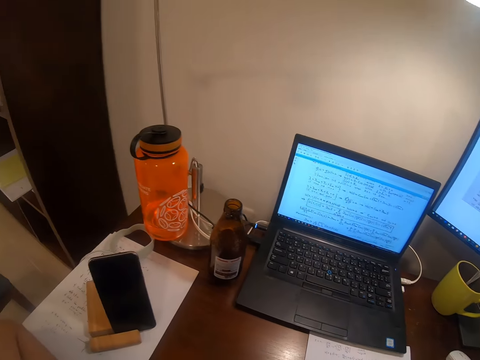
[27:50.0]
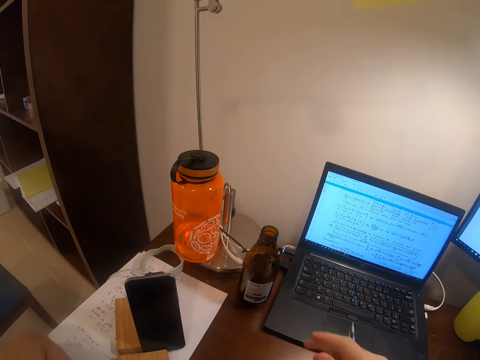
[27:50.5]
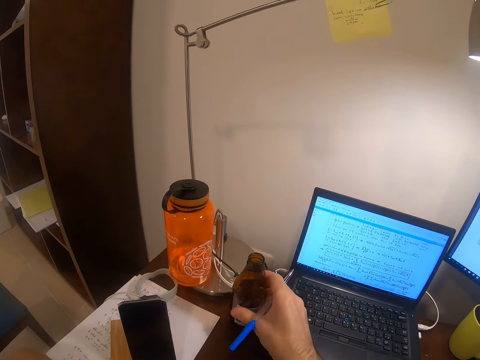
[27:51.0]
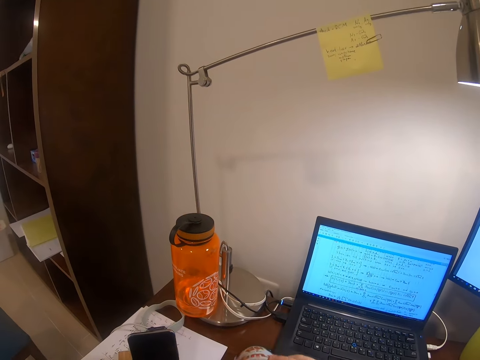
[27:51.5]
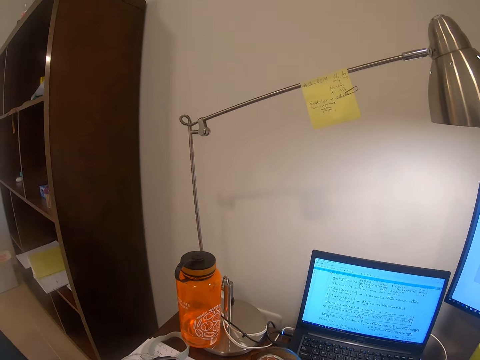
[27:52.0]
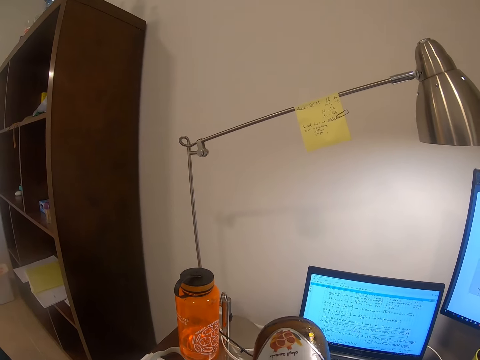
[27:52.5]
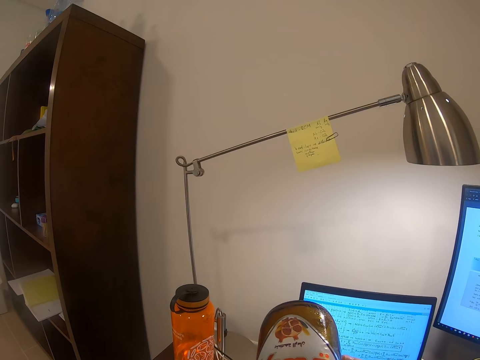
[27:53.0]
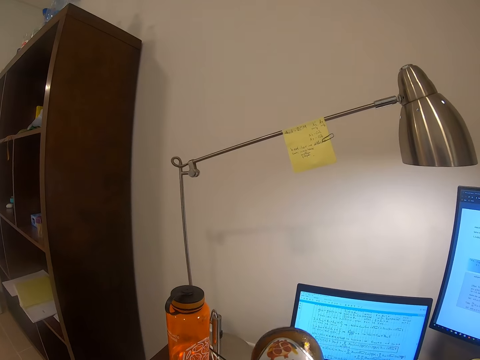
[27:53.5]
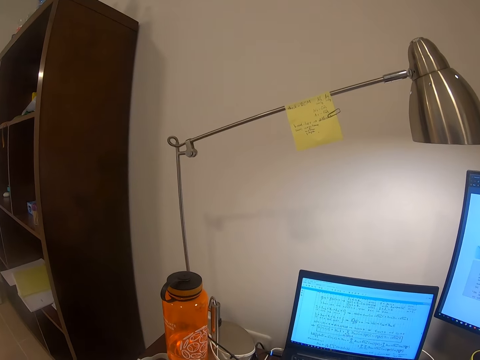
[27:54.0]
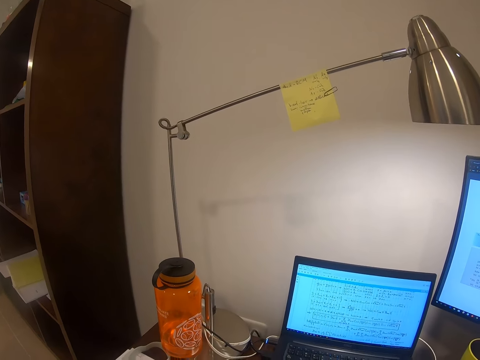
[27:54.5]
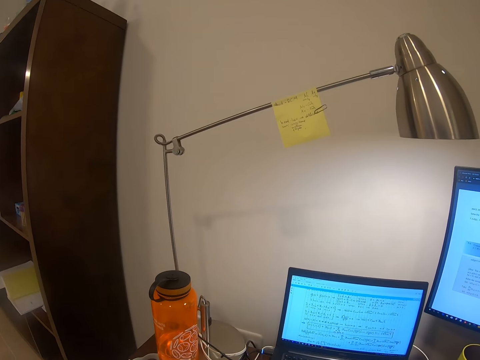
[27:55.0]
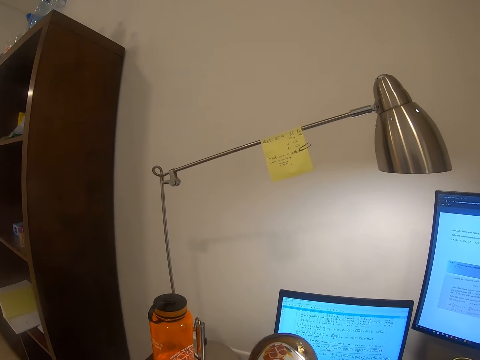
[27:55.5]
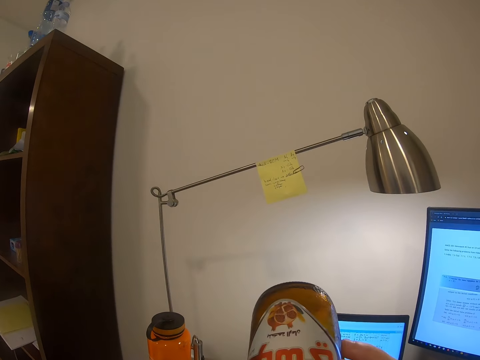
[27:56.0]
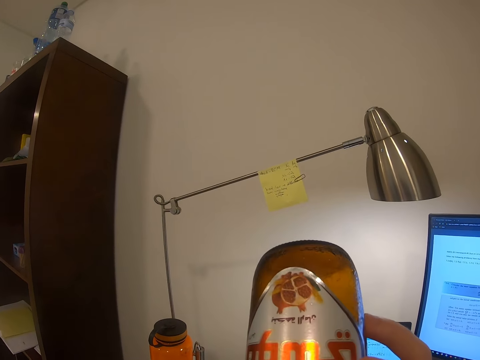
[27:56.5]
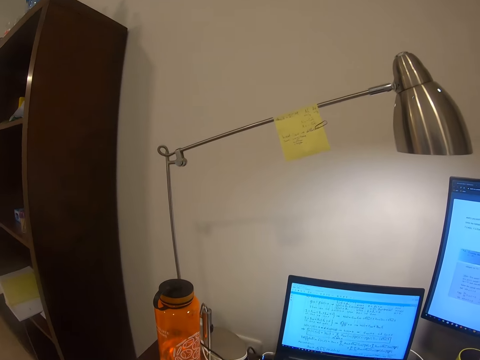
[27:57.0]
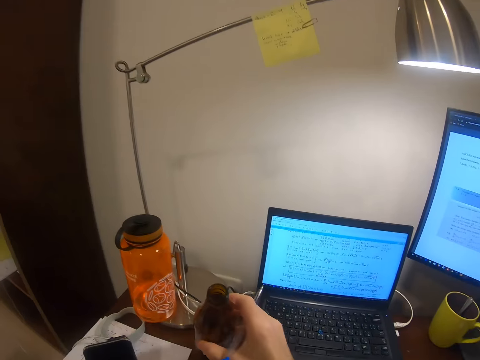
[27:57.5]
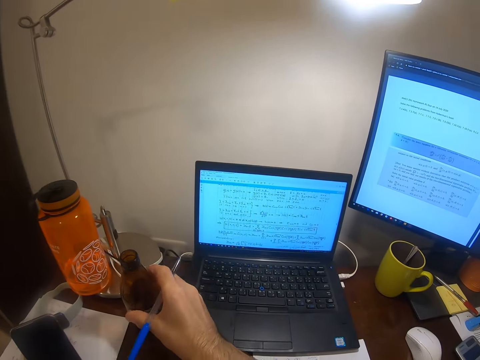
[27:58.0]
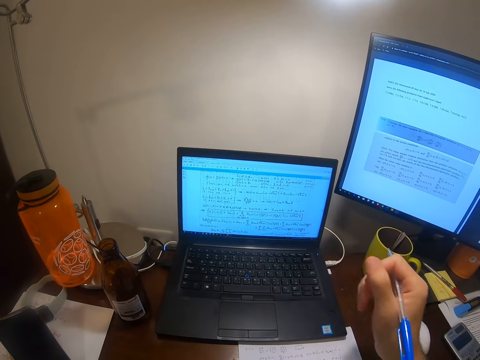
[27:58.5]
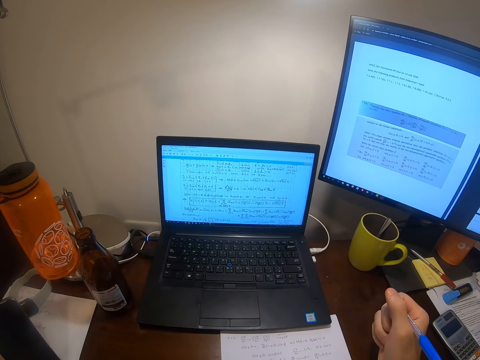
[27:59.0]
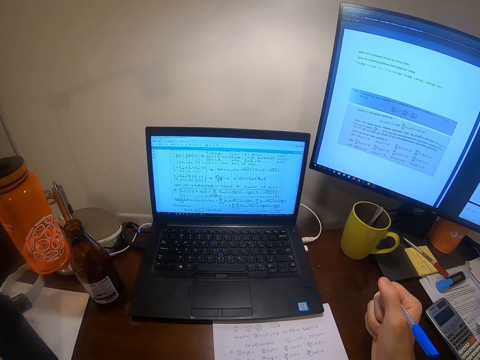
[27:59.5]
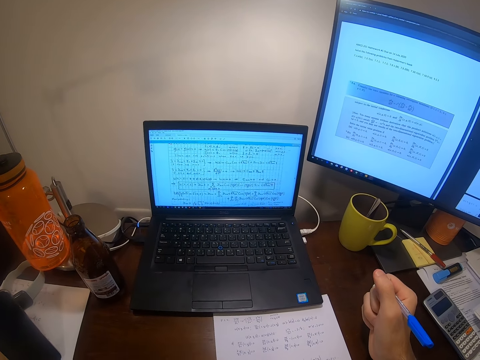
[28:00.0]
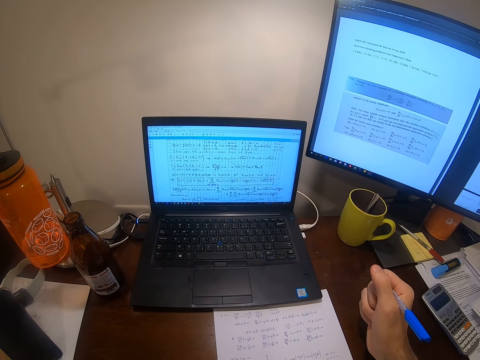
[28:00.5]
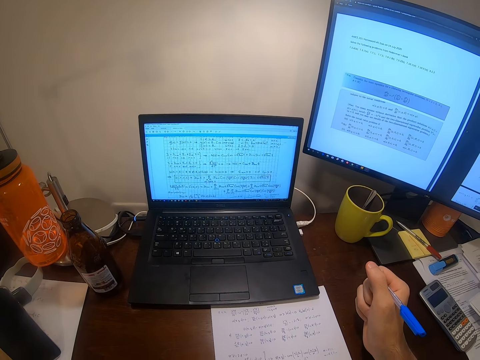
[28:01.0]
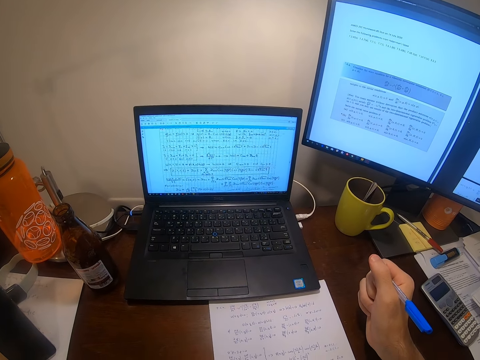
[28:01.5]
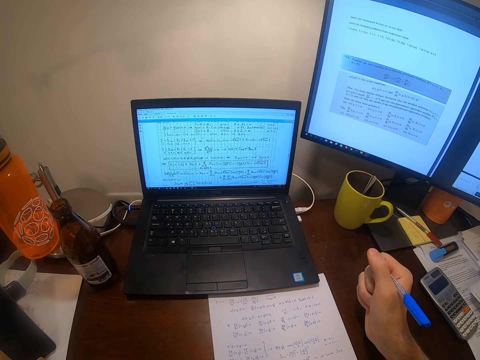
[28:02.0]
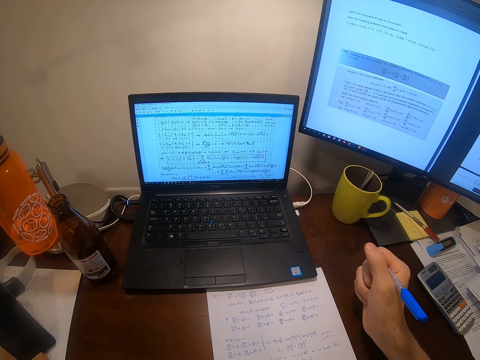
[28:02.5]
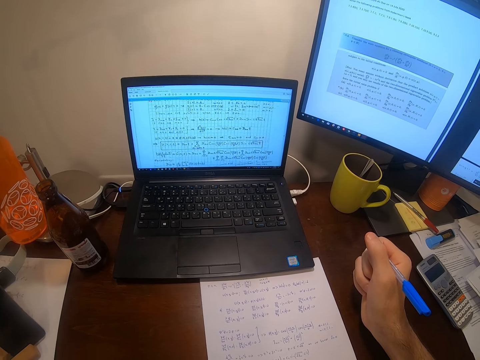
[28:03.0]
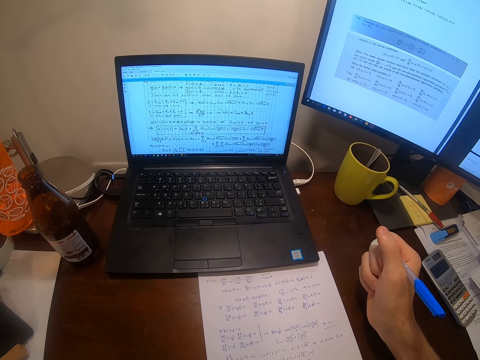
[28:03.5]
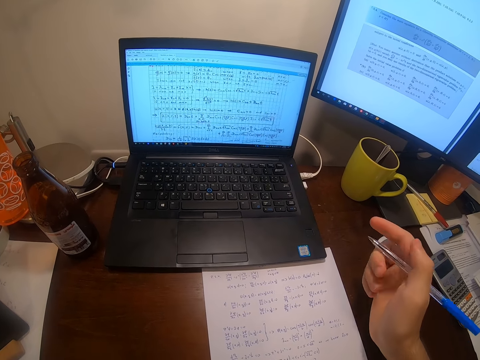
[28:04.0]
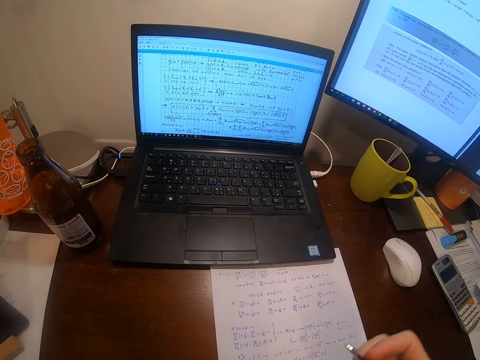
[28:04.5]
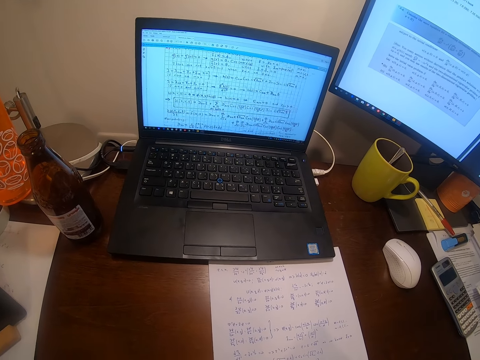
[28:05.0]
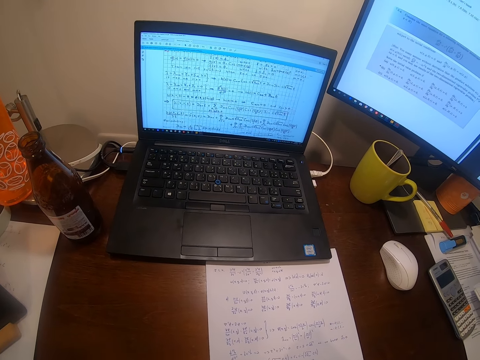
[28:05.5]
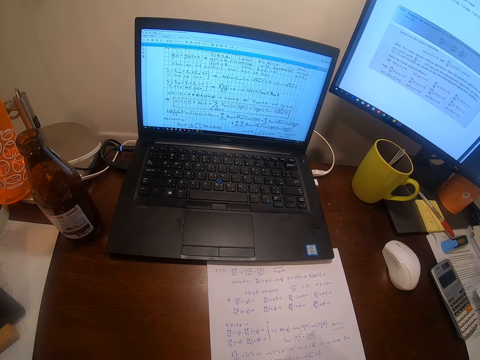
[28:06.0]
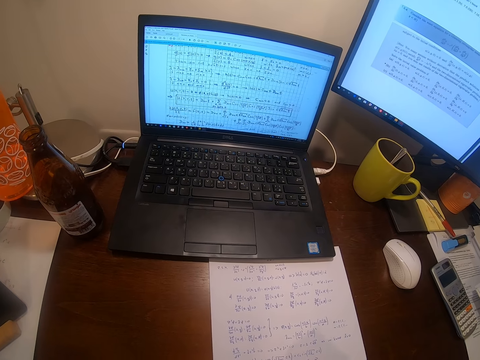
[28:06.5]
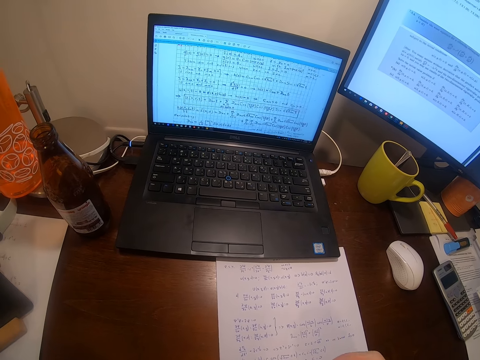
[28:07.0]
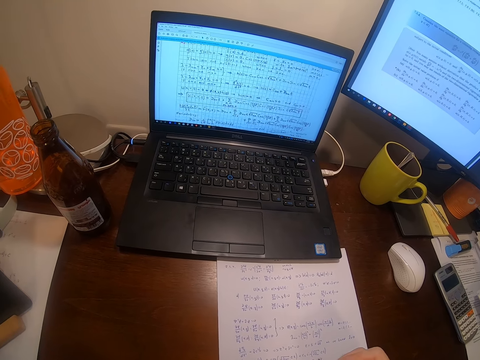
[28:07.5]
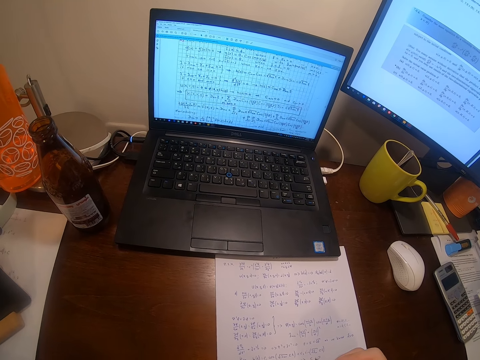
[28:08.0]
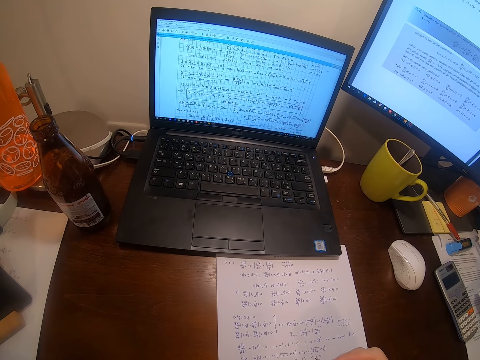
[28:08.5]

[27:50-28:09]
The camera wearer picks a bottle from the table. They drink beer from the bottle. They put the beer bottle on the table. They look at the computers. They hold a pen. They write on a piece of paper with the pen.

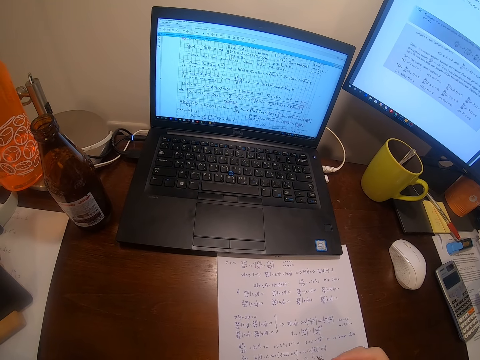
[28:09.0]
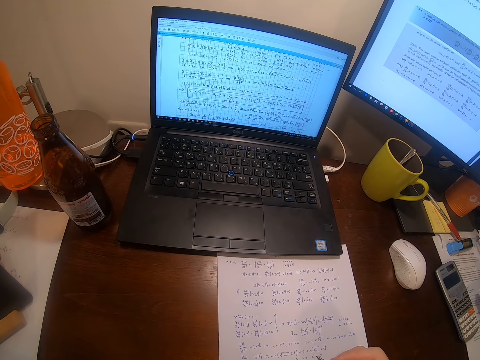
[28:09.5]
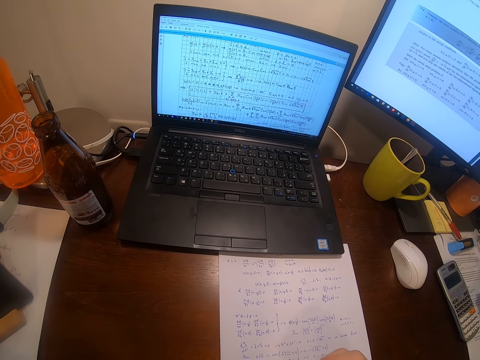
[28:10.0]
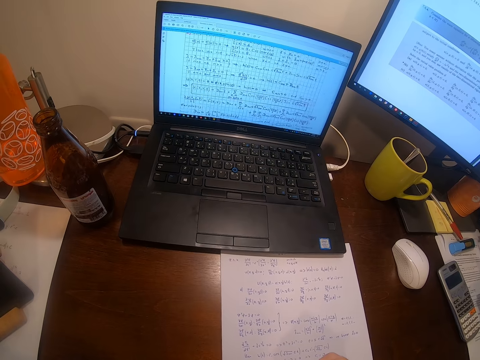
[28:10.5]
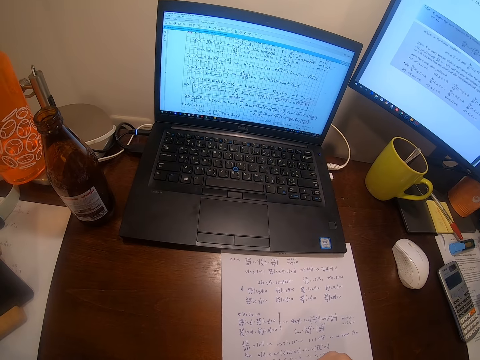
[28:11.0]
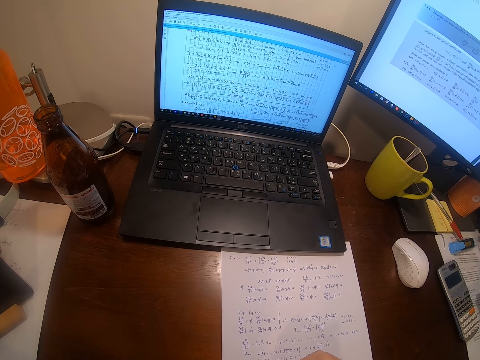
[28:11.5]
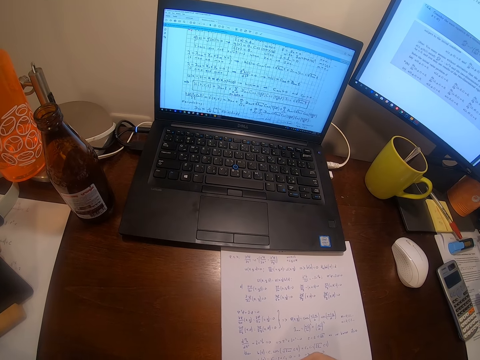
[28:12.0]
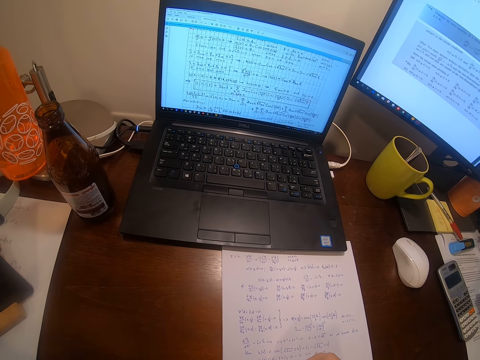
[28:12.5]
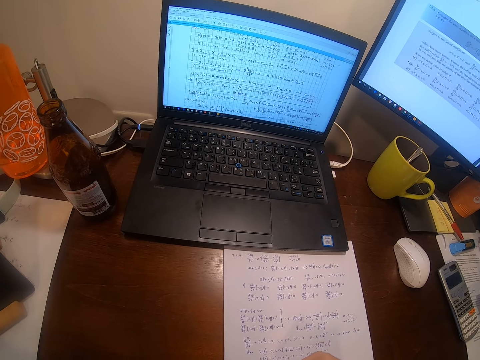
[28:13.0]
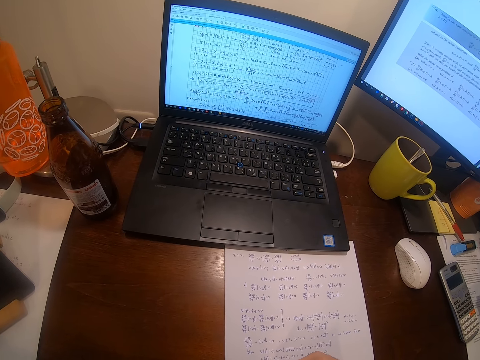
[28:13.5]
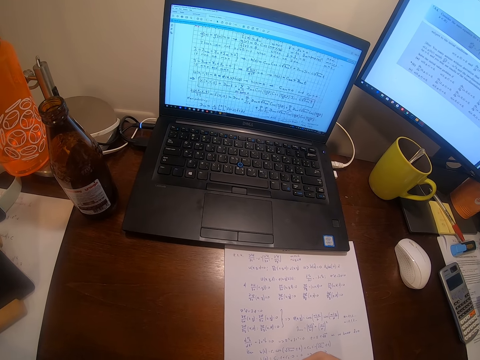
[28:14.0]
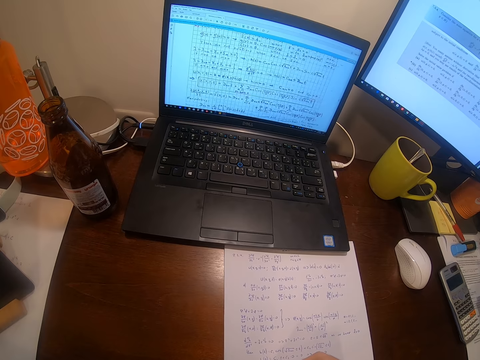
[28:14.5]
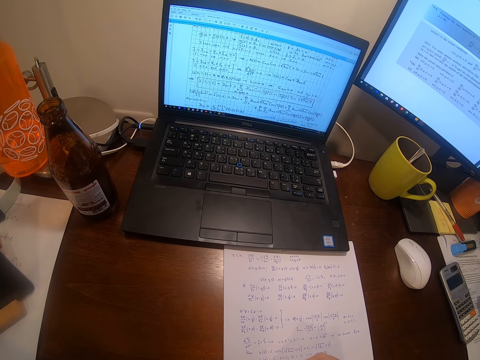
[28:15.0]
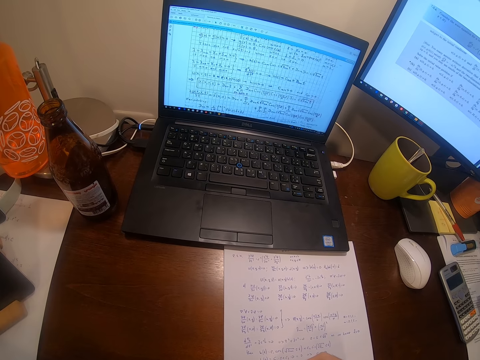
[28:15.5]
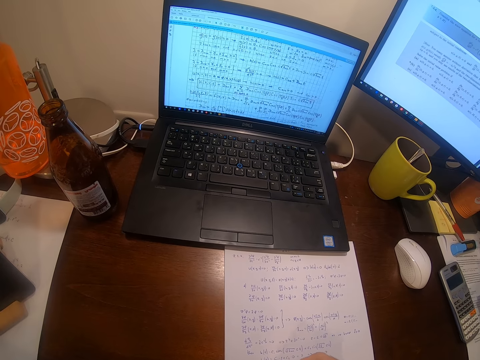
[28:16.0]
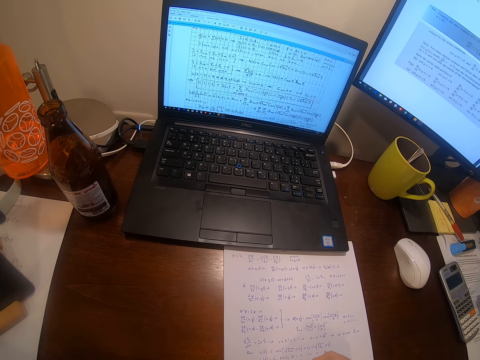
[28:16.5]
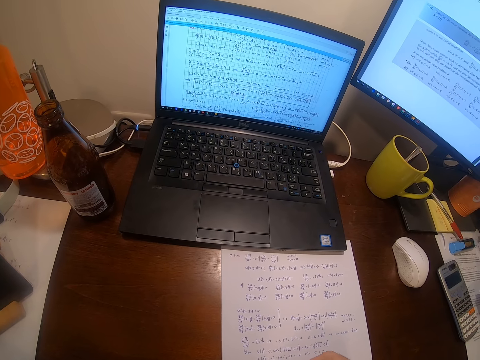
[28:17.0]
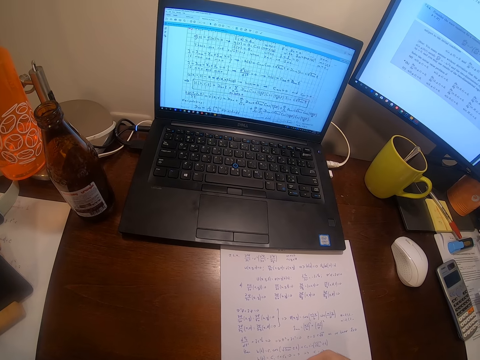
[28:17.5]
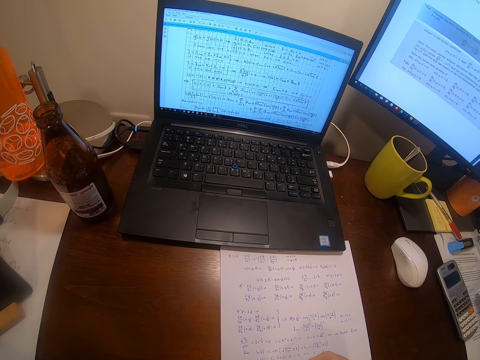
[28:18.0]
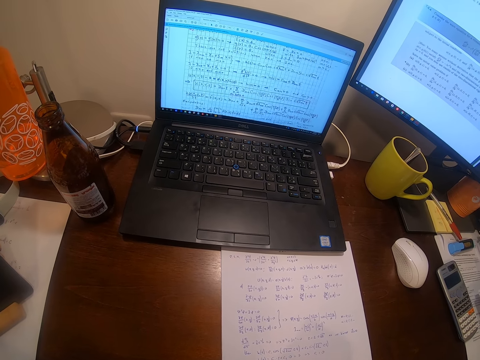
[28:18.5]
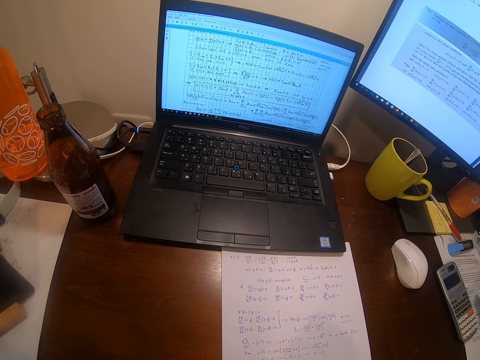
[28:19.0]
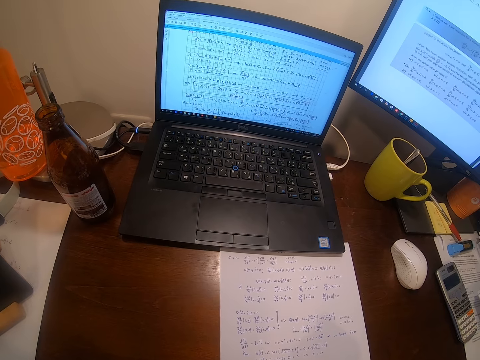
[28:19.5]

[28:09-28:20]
The camera wearer stops writing.
